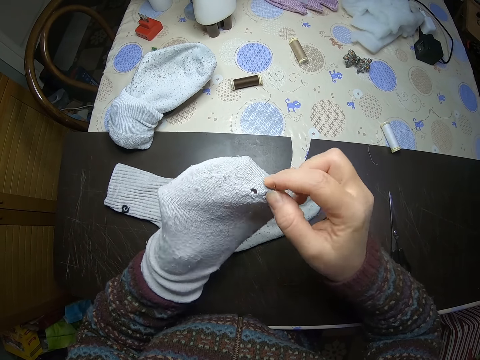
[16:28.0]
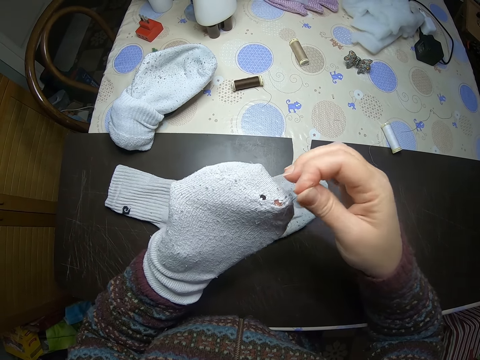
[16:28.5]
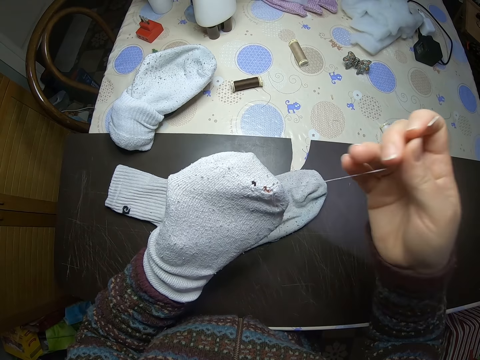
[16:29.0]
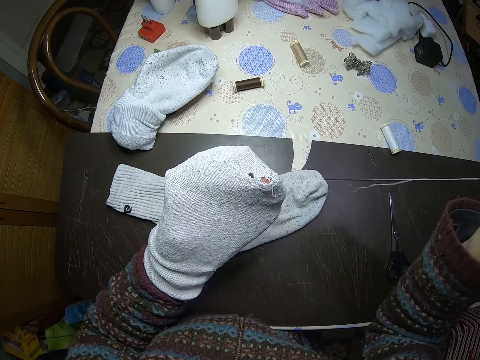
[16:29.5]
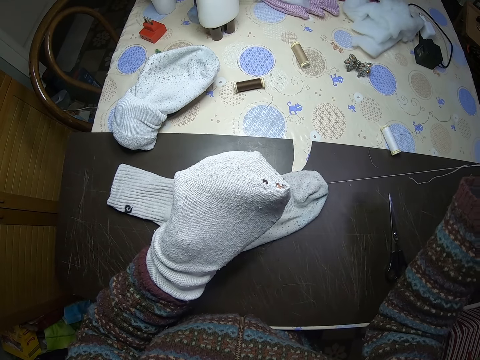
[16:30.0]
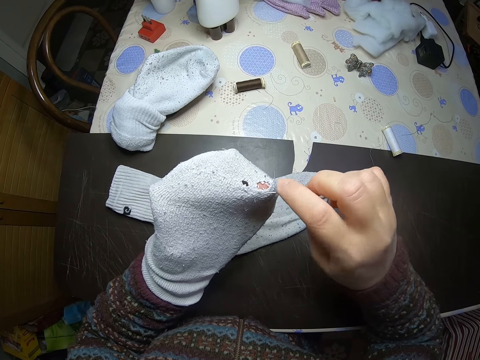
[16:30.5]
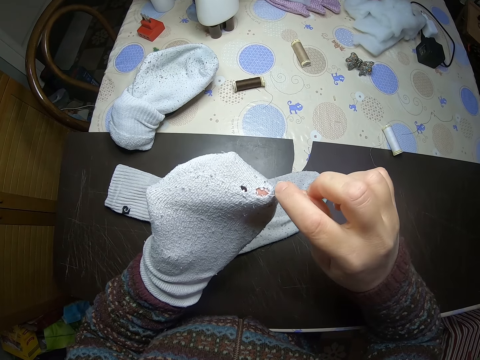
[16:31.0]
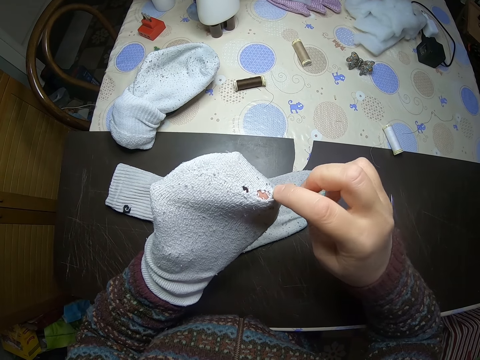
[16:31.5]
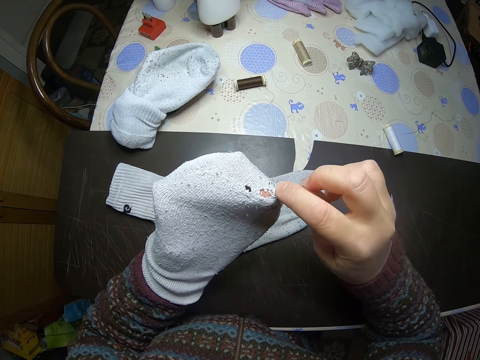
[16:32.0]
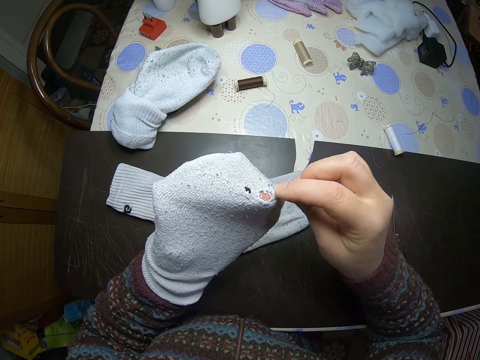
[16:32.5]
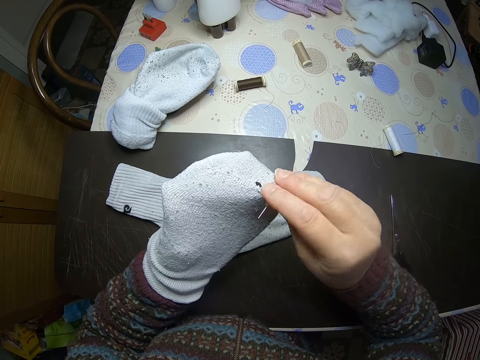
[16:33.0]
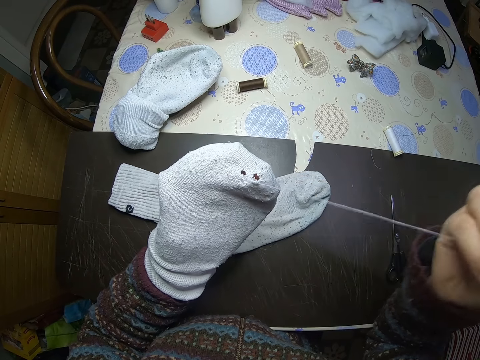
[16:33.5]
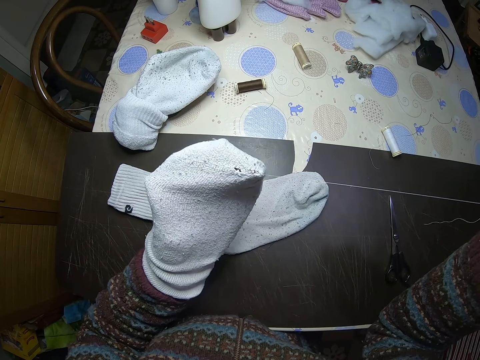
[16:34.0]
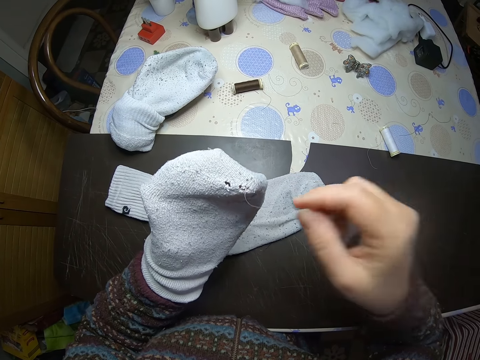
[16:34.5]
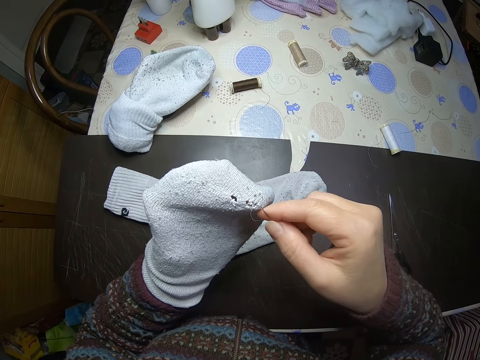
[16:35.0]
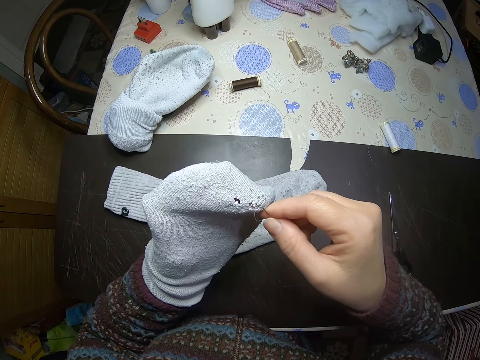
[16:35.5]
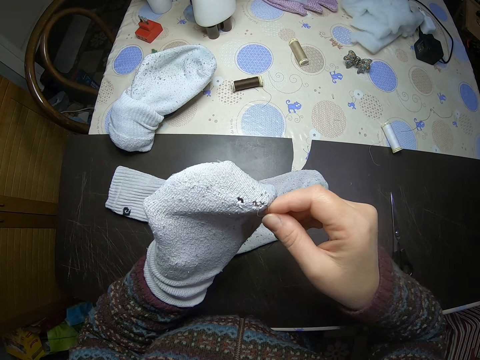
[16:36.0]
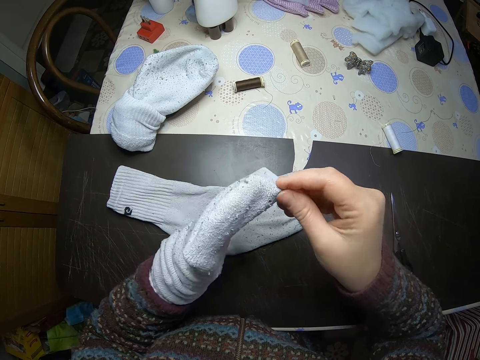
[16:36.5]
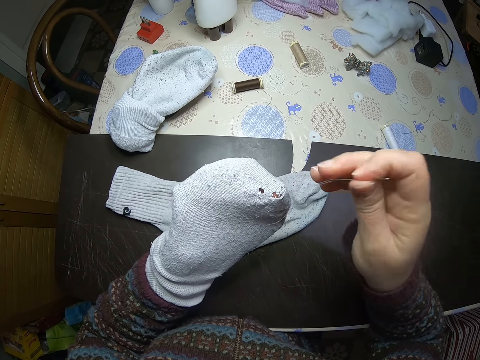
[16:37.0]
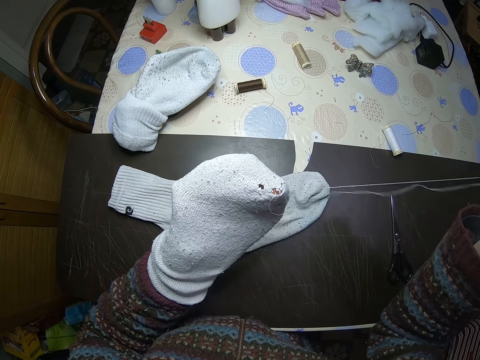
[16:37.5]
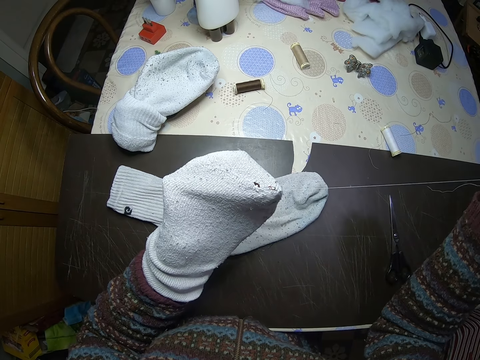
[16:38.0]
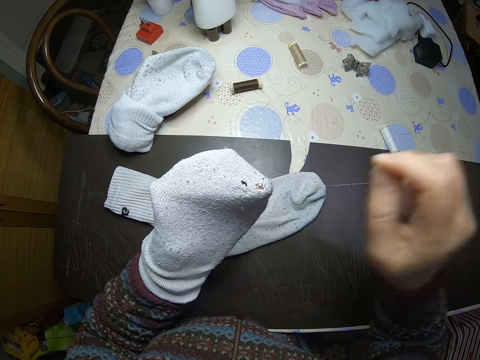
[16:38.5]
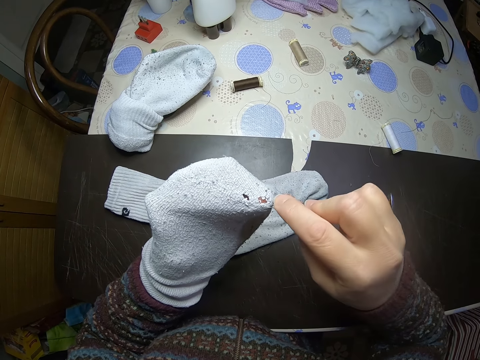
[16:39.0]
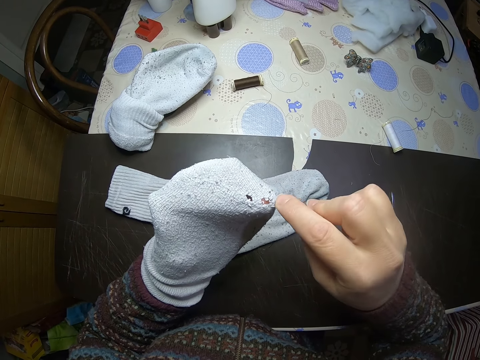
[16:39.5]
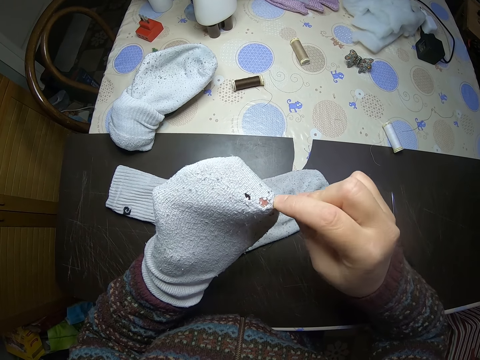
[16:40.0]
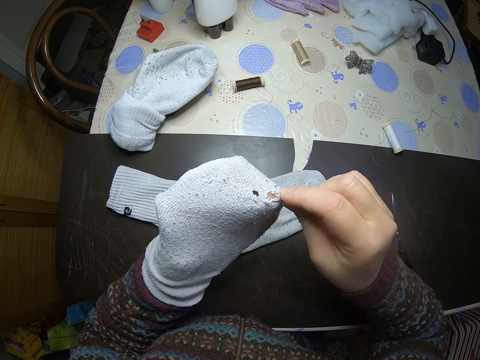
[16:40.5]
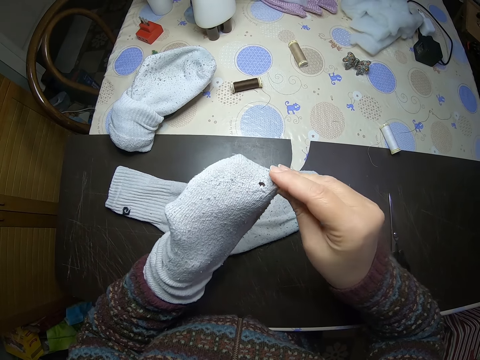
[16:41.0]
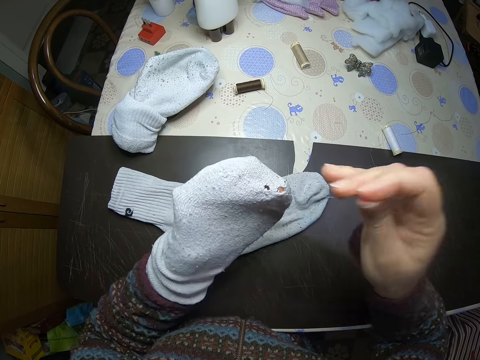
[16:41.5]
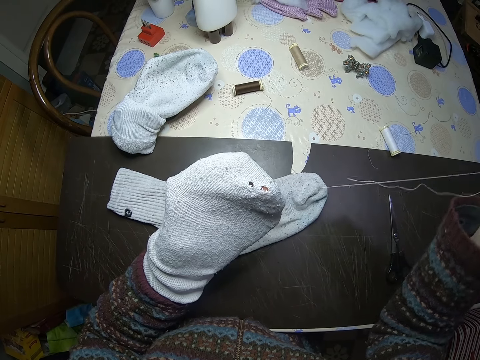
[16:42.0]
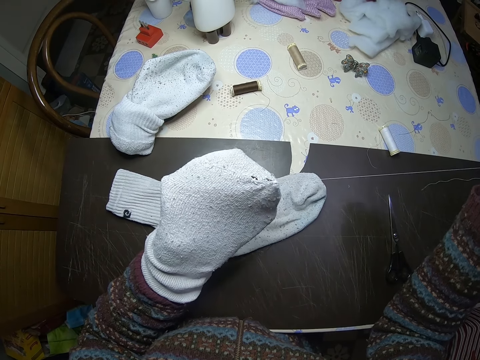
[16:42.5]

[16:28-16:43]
The camera wearer pulls the thread. They sew a needle into a sock. They pull the thread. They sew the needle into the sock. They pull the thread. They sew the needle into the sock. They pull the thread.

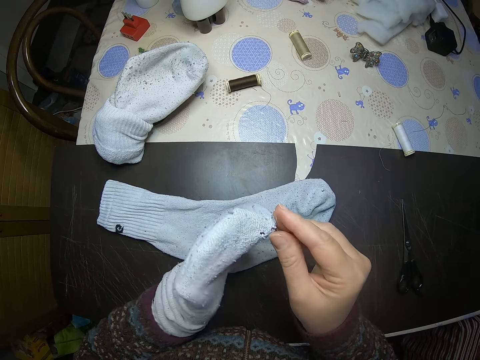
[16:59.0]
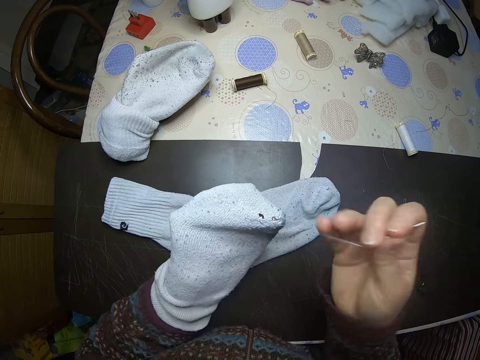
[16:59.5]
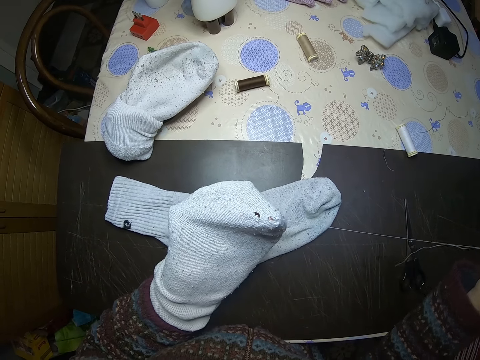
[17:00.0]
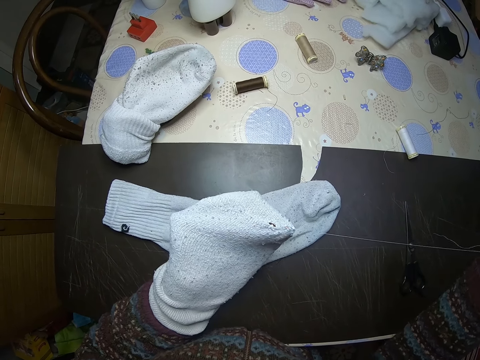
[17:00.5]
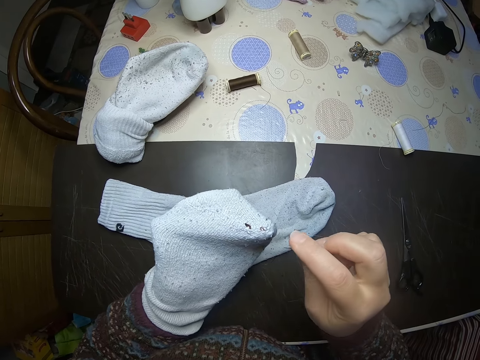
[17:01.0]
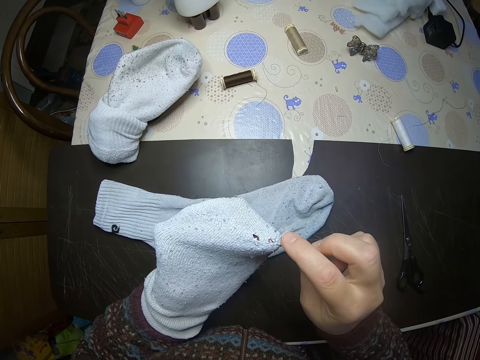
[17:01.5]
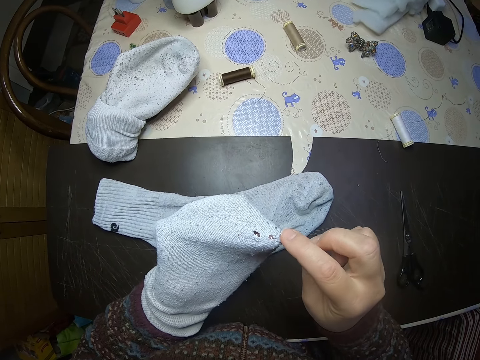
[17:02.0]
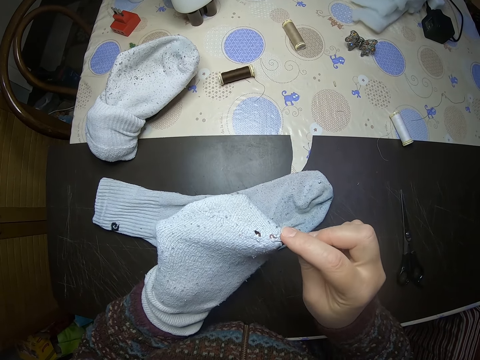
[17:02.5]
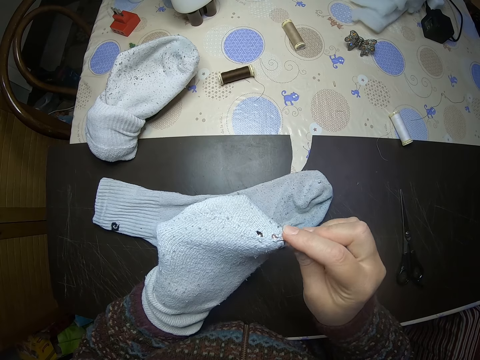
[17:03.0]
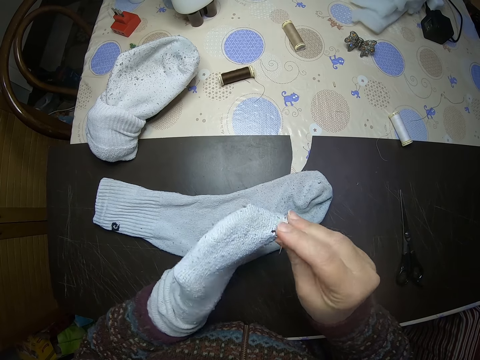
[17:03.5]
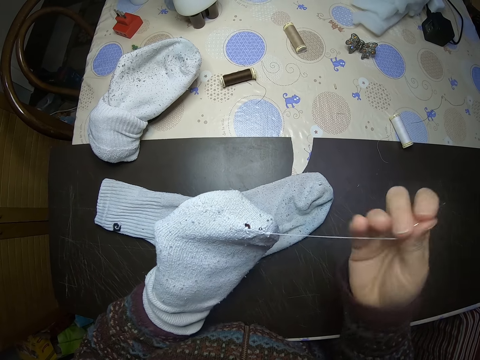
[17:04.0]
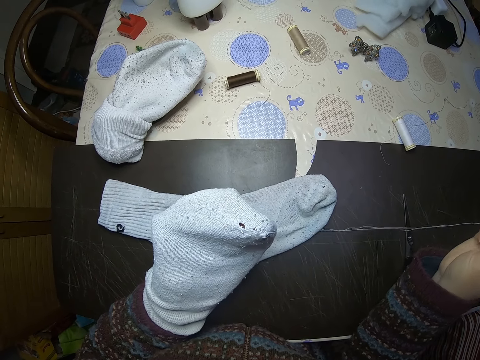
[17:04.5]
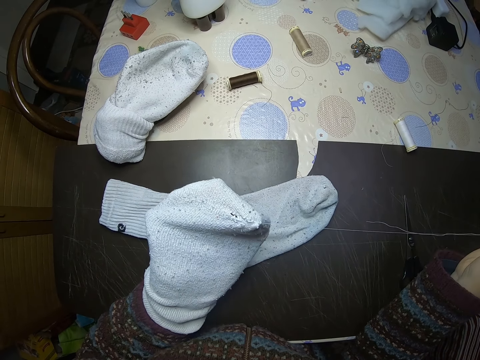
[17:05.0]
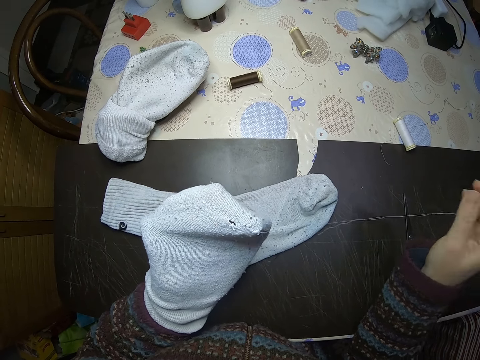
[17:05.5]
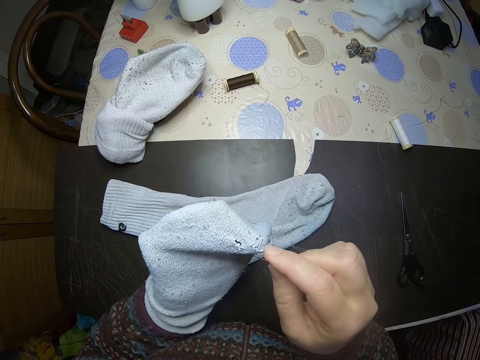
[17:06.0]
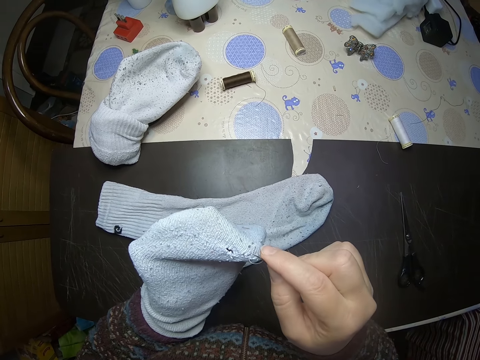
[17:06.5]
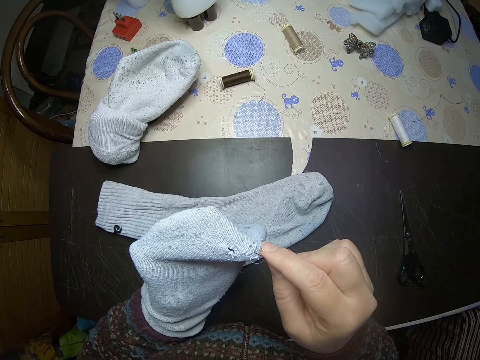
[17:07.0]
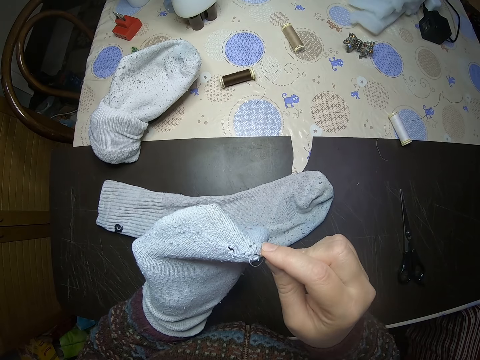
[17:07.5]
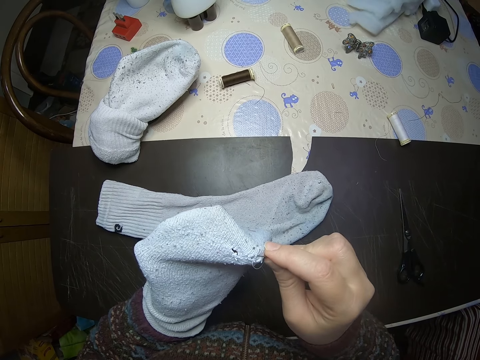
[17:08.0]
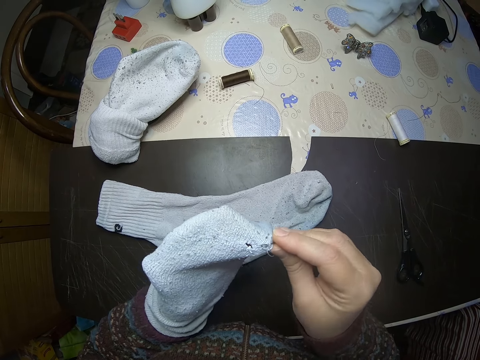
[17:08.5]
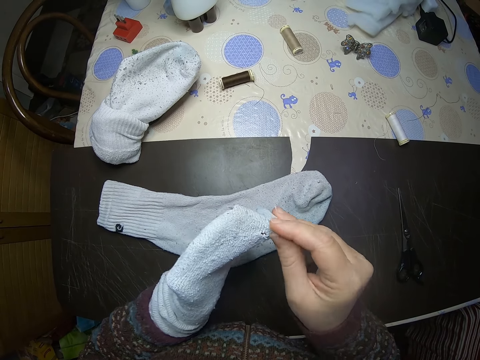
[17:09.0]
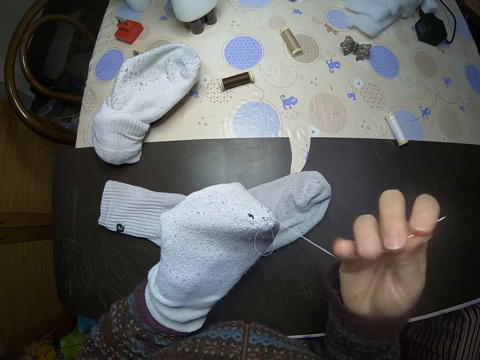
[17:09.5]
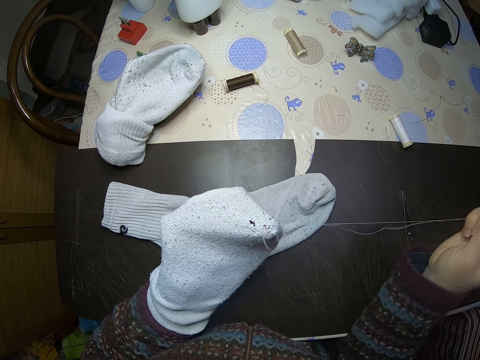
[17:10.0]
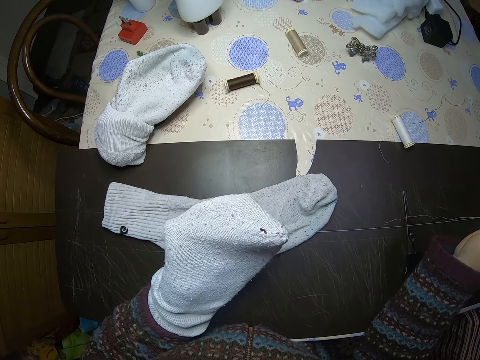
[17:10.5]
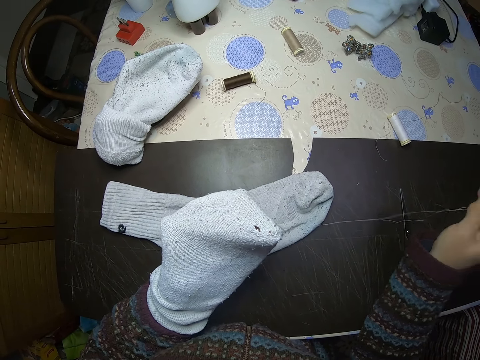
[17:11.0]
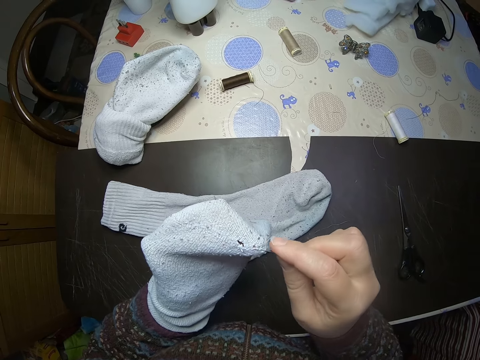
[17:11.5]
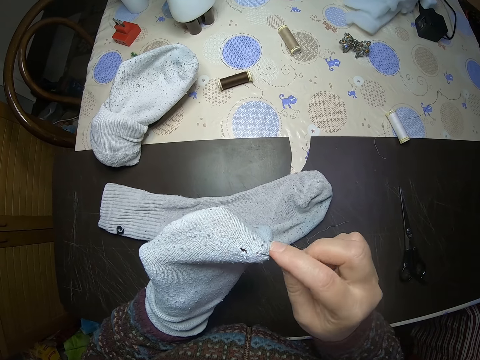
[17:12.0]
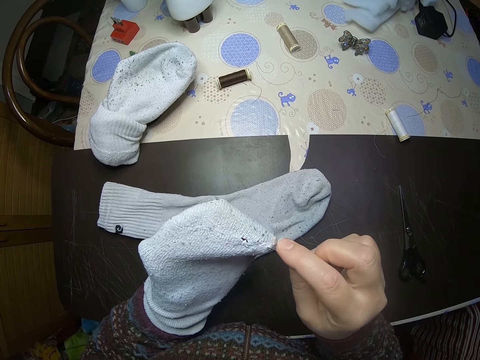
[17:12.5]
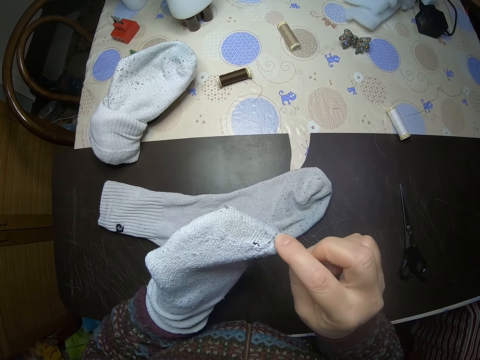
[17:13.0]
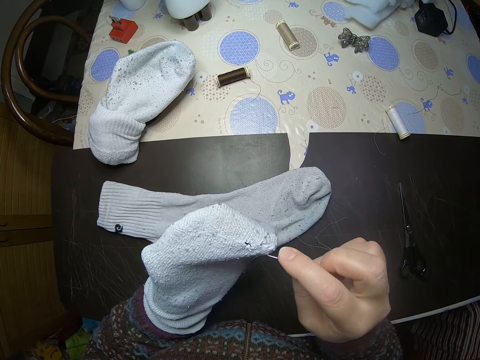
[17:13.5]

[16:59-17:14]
The camera wearer pulls the thread. They sew a needle into a sock. They pull the thread. They sew the needle into the sock. They pull the thread. They sew the needle into the sock.
